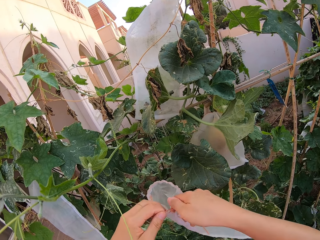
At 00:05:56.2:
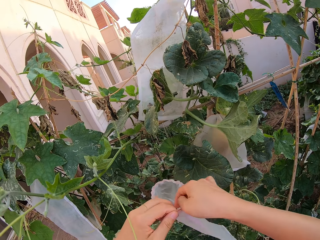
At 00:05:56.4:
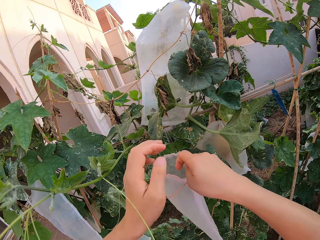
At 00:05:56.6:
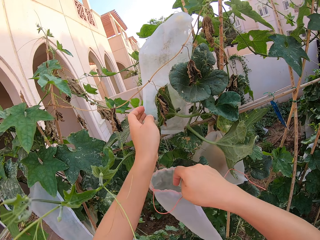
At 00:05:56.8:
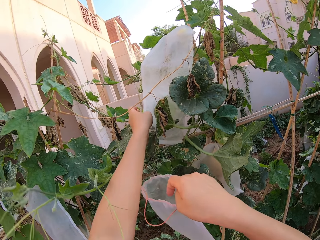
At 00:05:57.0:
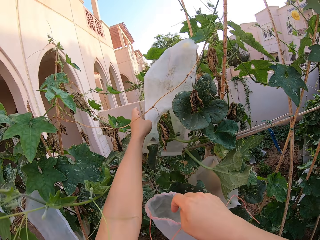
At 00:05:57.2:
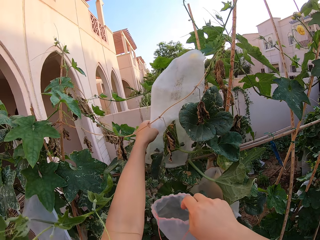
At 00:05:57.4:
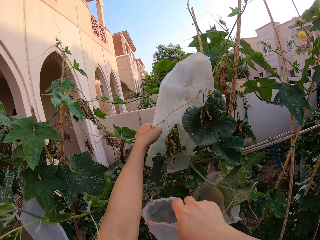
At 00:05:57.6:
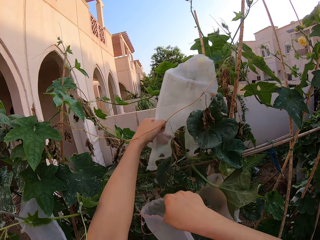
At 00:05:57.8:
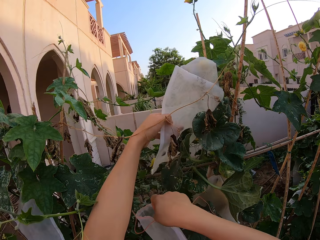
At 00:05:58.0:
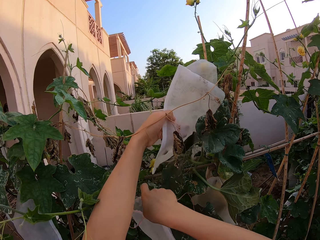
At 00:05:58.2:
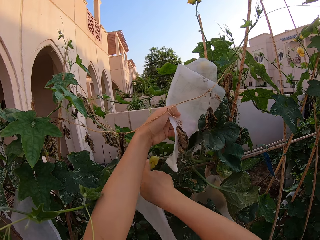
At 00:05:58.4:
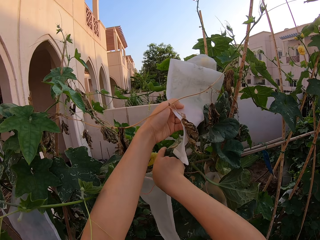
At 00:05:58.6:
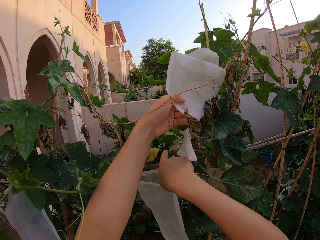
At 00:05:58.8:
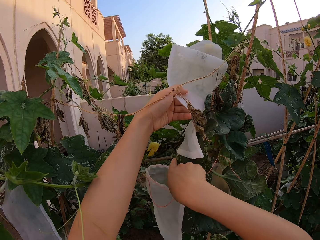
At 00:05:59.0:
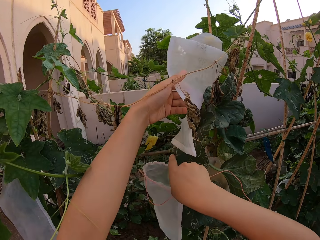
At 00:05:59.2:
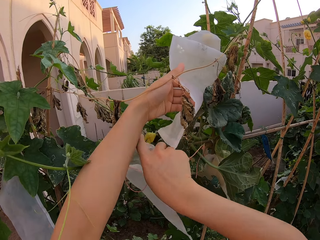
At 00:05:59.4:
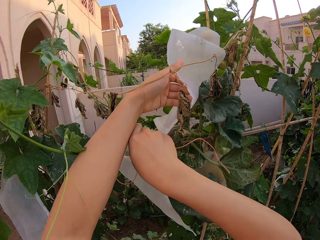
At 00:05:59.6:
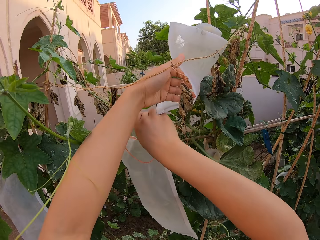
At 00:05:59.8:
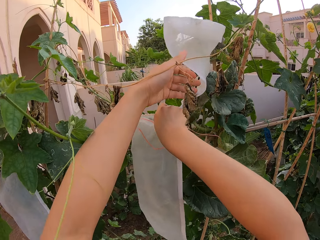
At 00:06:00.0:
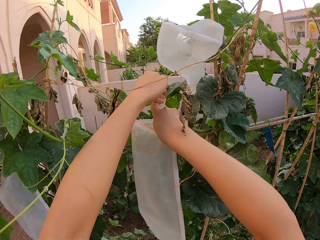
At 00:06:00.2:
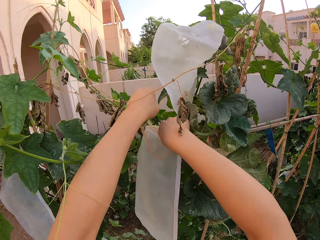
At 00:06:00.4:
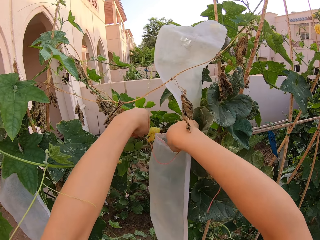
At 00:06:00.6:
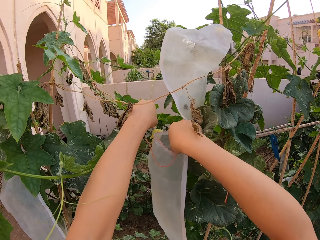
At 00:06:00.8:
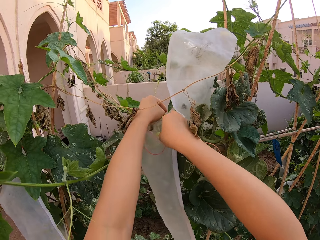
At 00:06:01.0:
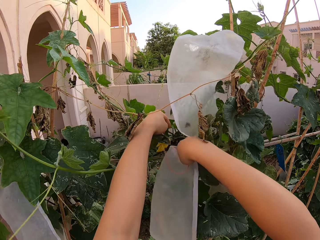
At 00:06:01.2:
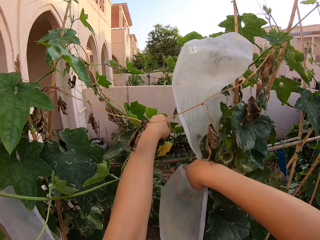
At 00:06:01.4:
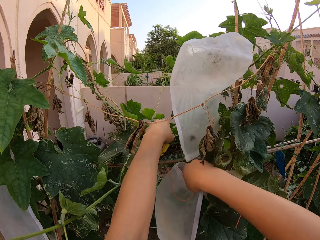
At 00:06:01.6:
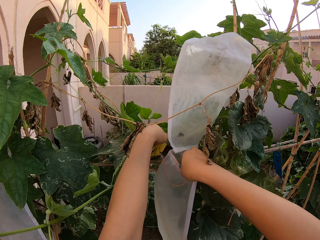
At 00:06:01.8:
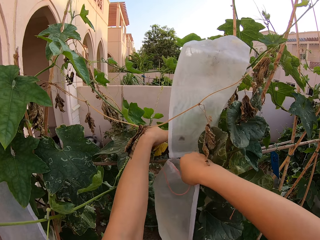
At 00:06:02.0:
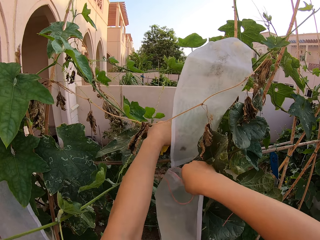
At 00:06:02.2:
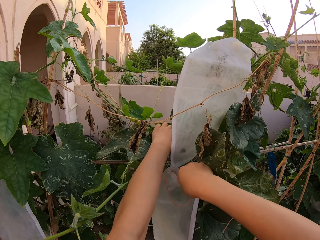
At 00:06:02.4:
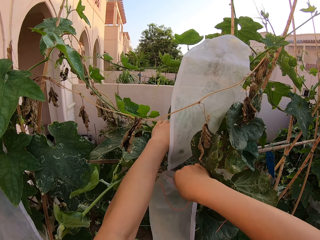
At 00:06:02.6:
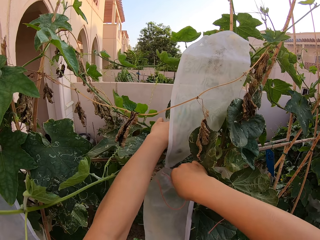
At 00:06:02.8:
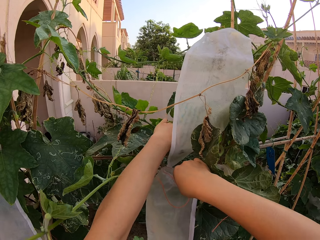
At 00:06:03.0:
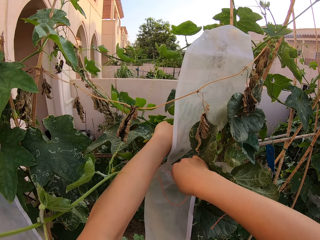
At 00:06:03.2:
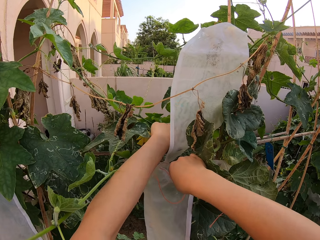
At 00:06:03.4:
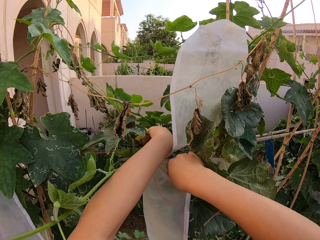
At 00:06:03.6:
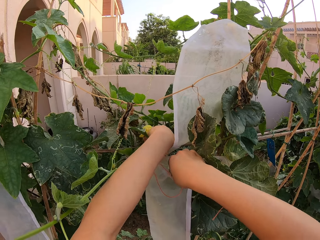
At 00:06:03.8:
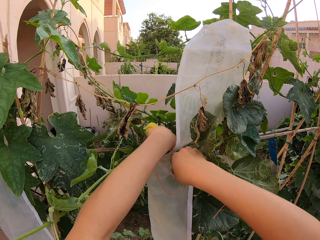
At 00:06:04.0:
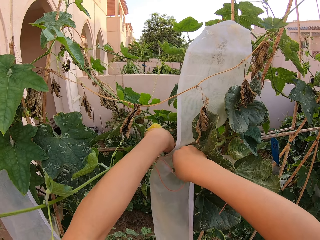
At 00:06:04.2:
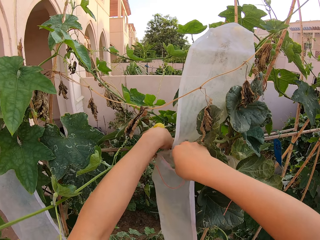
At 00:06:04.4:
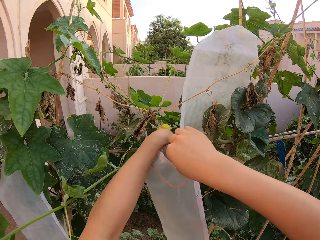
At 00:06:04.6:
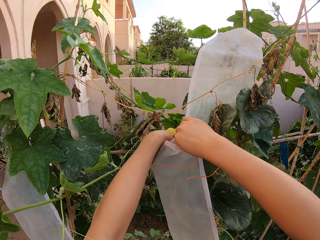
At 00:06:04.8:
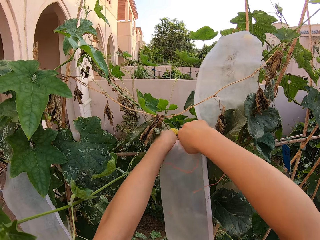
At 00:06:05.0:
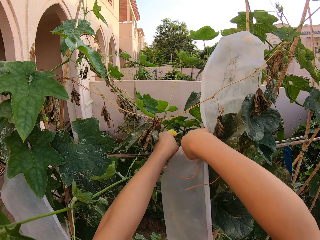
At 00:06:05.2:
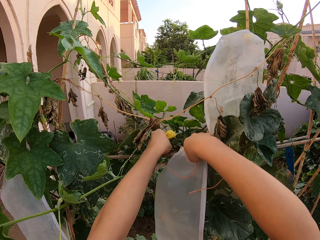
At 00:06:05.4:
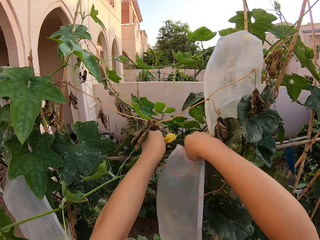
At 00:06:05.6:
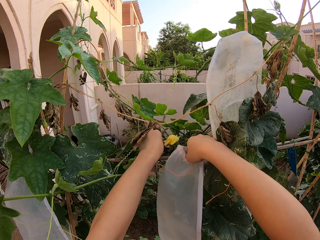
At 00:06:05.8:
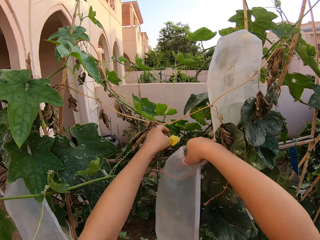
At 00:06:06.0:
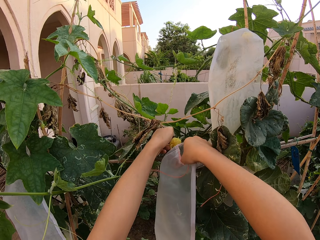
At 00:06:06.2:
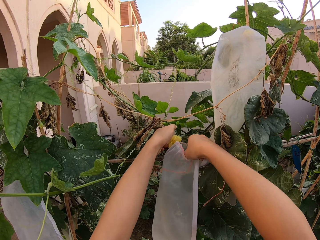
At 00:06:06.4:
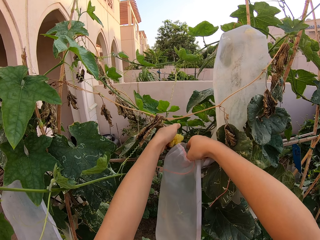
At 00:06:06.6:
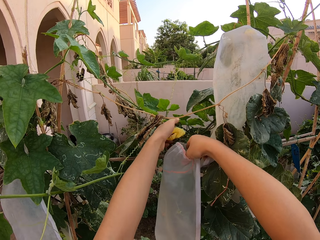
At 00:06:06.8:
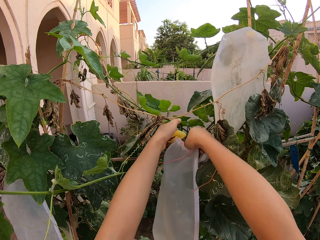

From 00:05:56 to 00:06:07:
The camera wearer kneads a transparent polythene bag with a hand.

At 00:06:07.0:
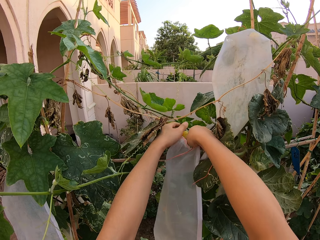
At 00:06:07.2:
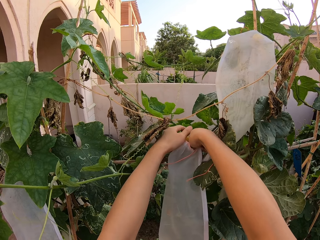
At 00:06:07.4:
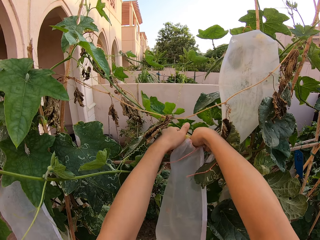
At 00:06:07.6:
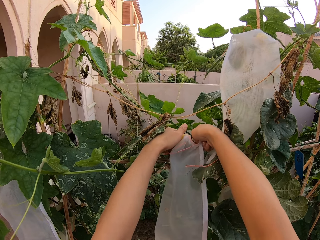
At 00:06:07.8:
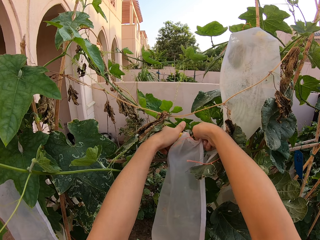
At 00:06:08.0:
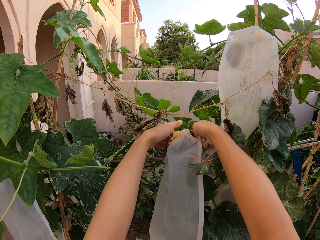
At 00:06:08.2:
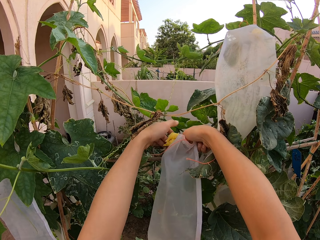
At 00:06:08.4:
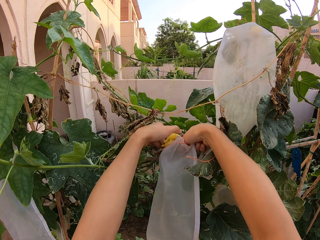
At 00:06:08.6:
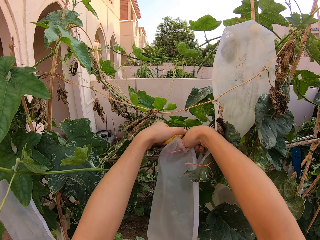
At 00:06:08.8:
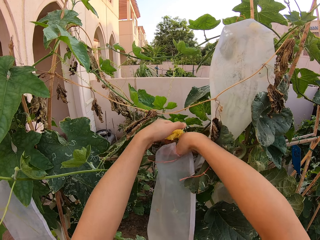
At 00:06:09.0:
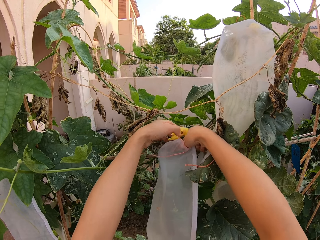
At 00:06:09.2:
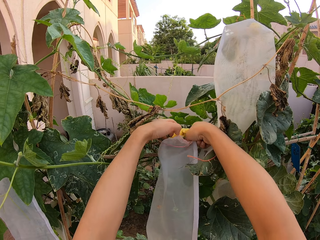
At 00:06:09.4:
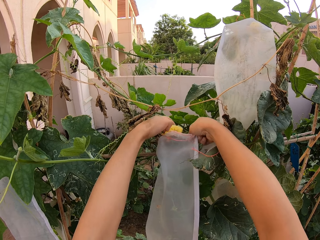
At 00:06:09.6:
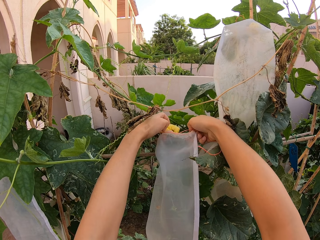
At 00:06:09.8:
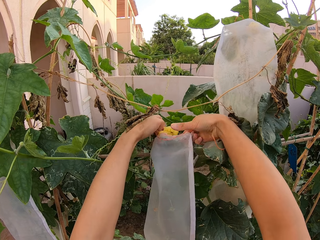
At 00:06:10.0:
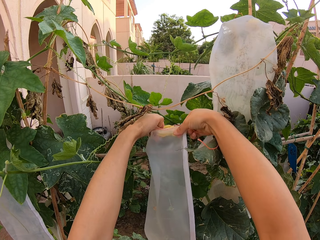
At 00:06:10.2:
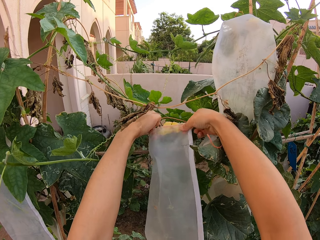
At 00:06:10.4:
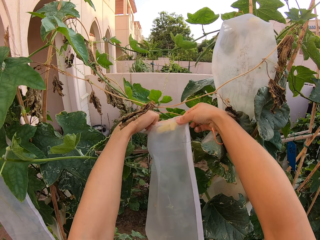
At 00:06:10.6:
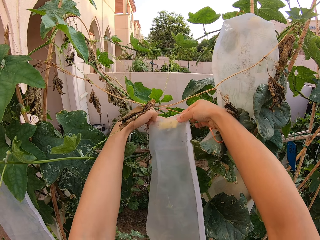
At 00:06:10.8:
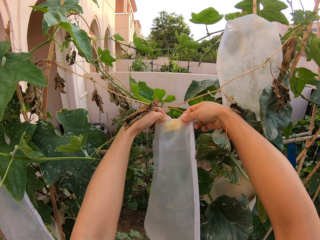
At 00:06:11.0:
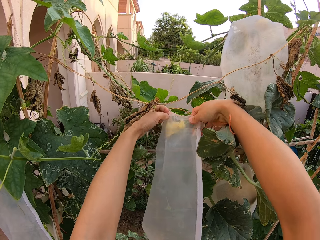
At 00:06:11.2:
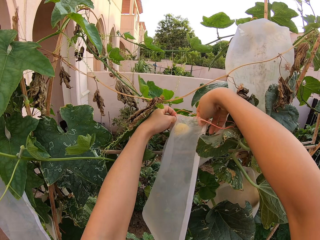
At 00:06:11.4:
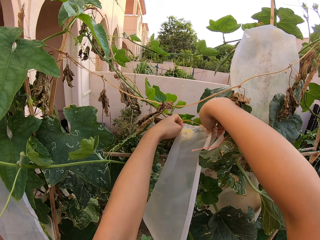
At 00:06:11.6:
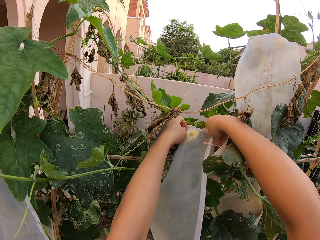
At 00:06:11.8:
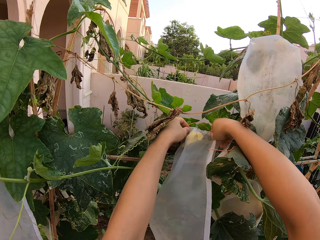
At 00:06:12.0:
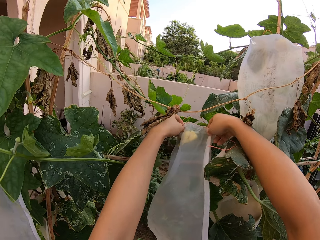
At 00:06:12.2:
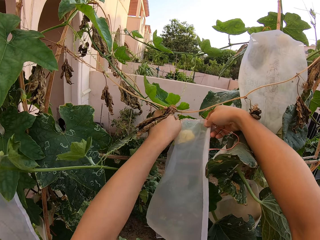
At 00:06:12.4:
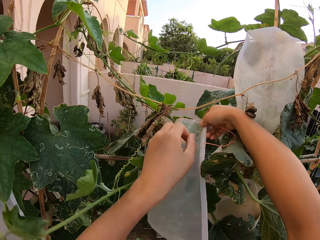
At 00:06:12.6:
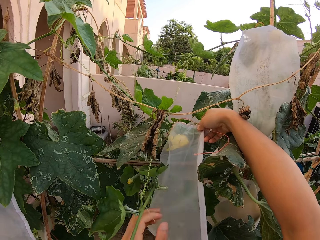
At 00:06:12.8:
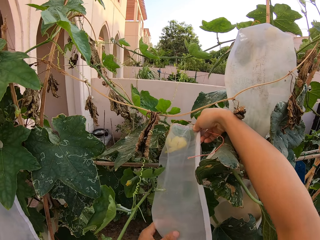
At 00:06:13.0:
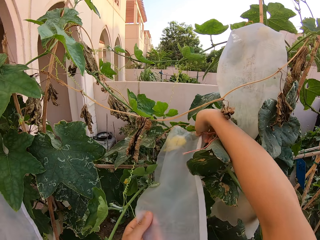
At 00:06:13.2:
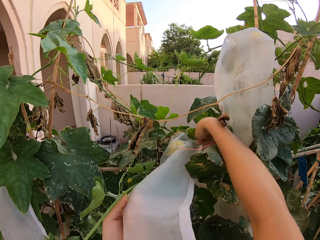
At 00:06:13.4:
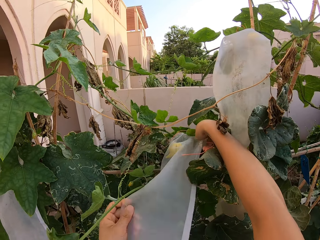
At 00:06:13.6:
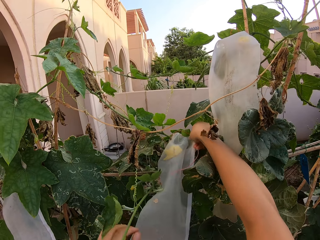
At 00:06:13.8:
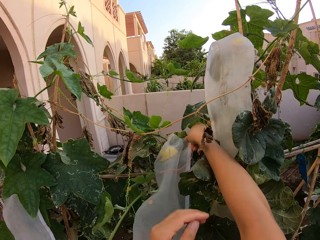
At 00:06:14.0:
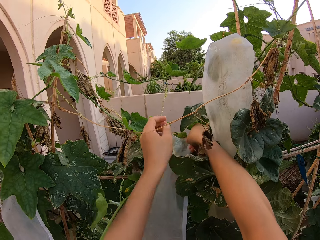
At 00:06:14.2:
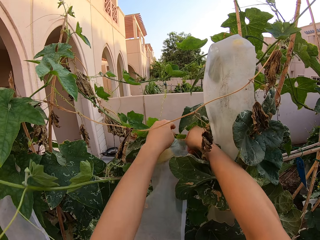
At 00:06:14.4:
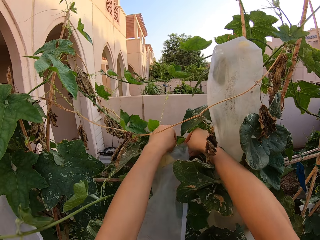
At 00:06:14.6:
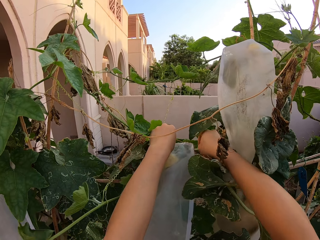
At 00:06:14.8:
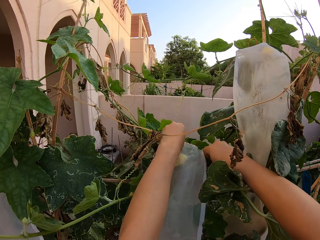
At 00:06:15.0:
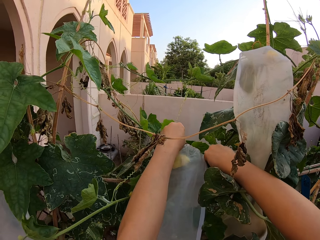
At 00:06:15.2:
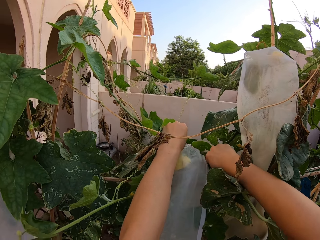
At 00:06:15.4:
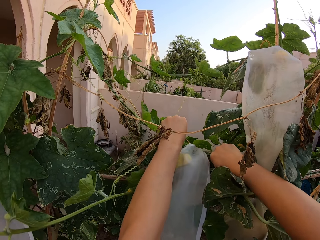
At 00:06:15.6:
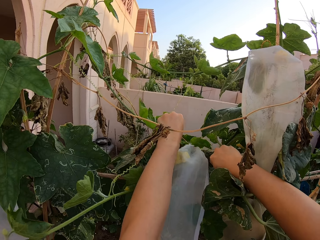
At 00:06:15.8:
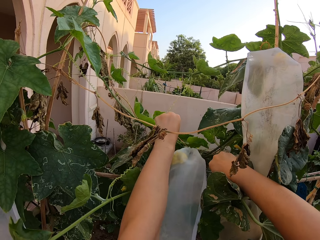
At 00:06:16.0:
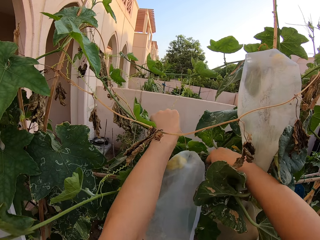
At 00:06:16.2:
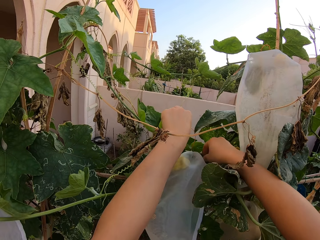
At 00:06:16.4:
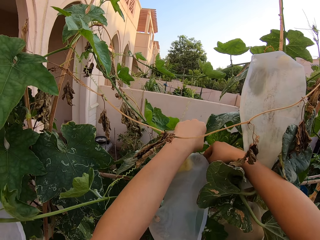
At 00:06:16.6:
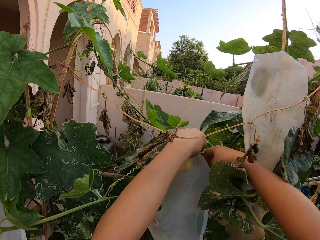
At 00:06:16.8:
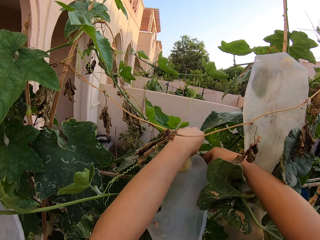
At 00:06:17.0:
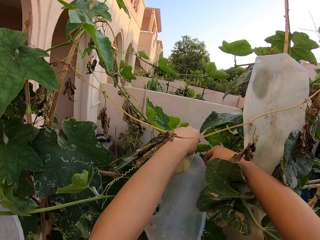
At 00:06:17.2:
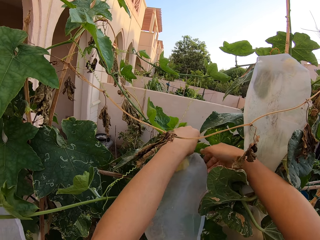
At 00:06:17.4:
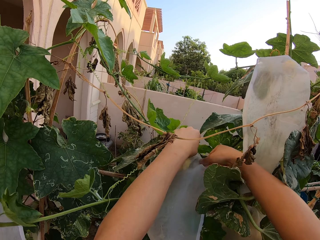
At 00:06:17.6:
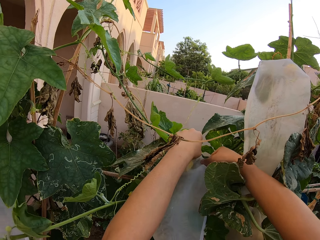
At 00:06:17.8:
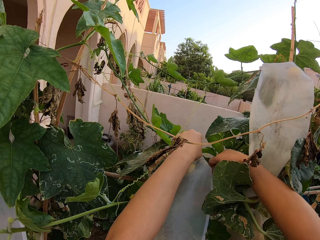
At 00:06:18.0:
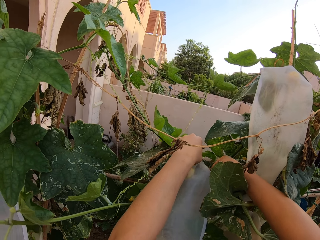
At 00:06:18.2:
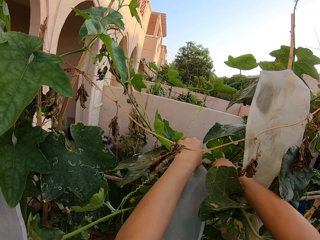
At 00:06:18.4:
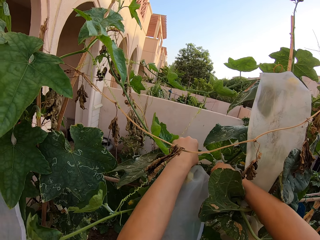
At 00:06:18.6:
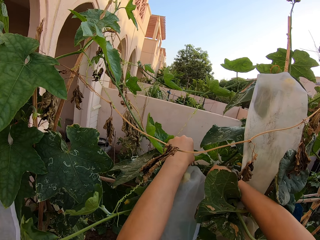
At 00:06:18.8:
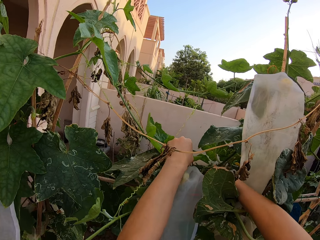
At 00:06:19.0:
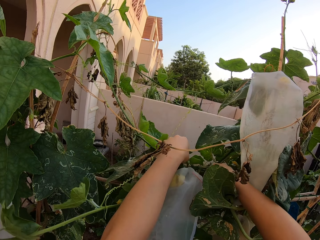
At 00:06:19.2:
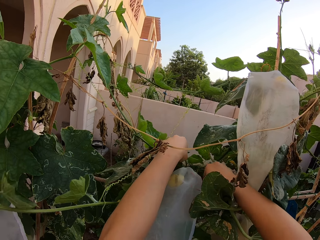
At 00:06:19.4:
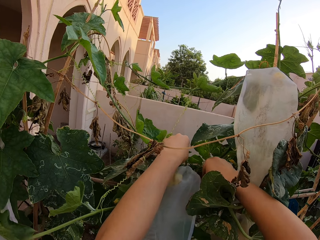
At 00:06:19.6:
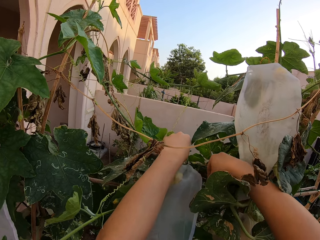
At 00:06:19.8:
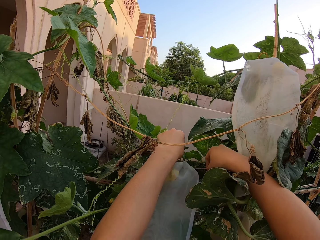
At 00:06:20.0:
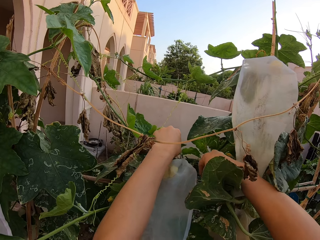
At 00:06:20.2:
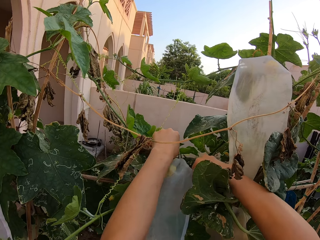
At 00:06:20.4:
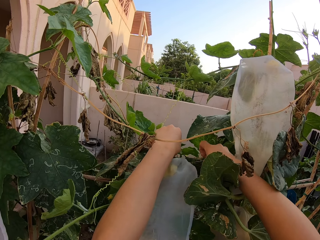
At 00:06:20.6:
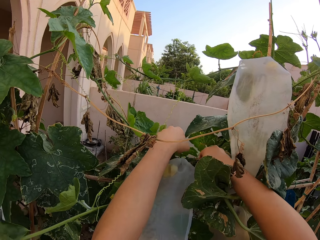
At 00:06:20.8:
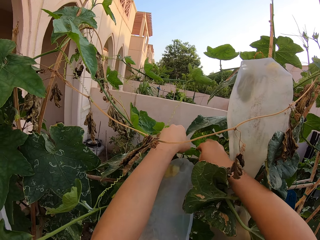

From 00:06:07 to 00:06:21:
The camera wearer dresses the fruit flower with a plastic bag. They park a pumpkin plant flower in a transparent polythene bag.
